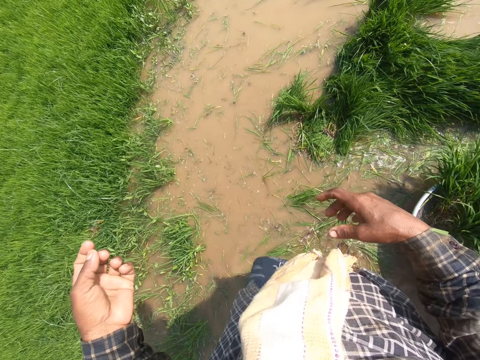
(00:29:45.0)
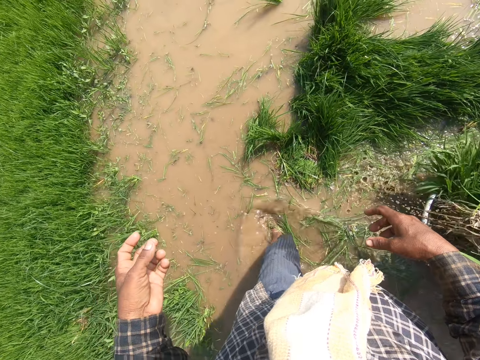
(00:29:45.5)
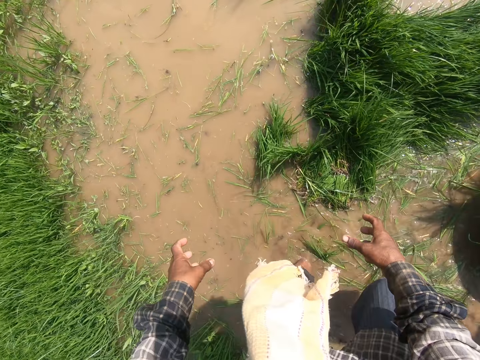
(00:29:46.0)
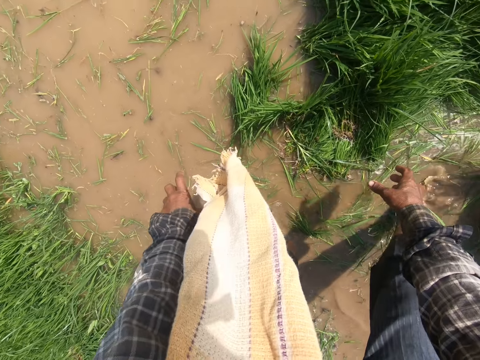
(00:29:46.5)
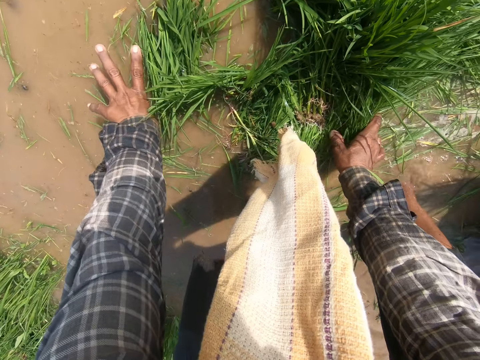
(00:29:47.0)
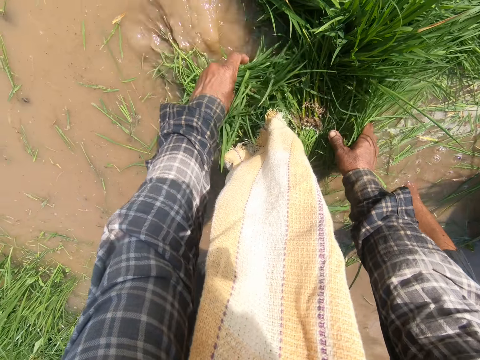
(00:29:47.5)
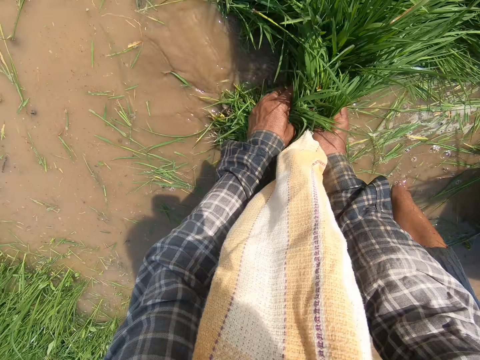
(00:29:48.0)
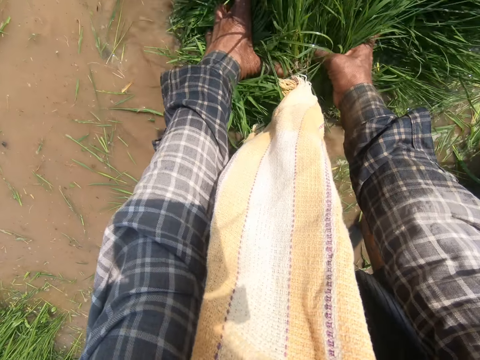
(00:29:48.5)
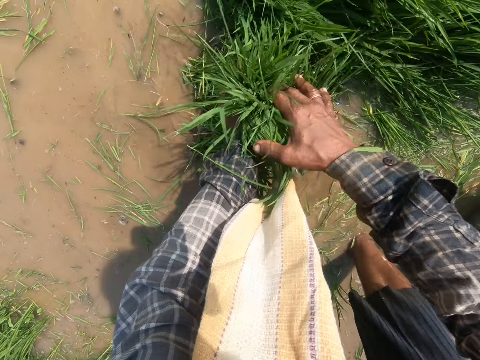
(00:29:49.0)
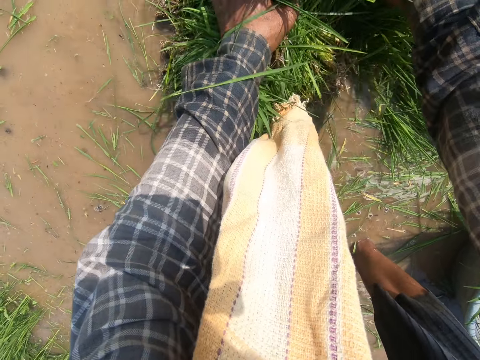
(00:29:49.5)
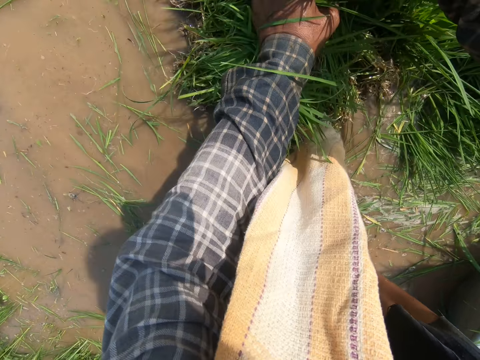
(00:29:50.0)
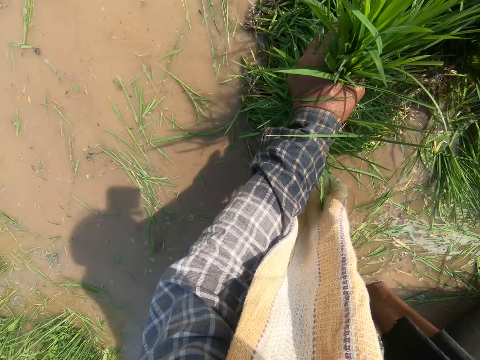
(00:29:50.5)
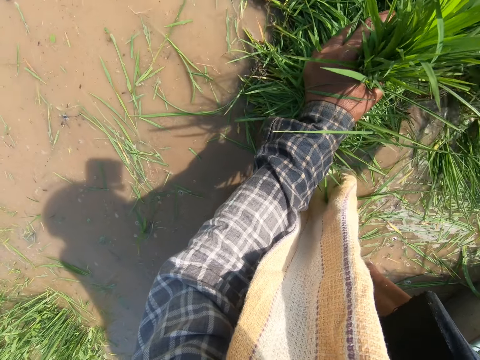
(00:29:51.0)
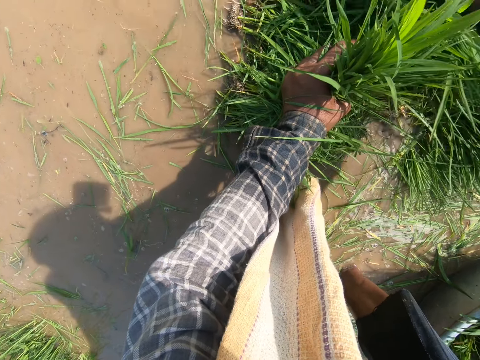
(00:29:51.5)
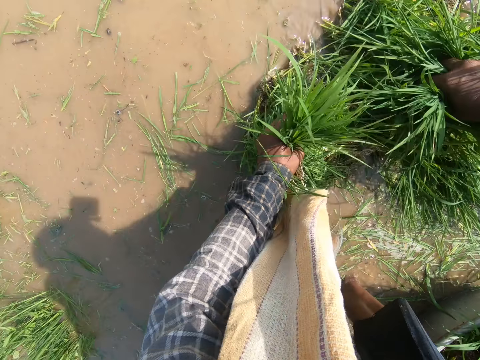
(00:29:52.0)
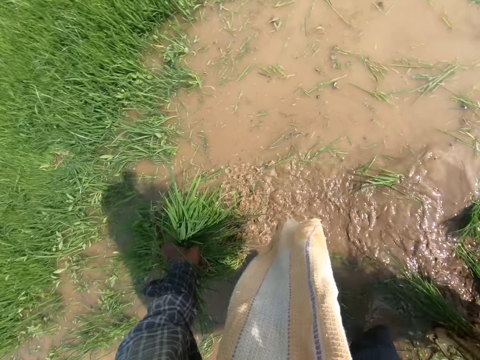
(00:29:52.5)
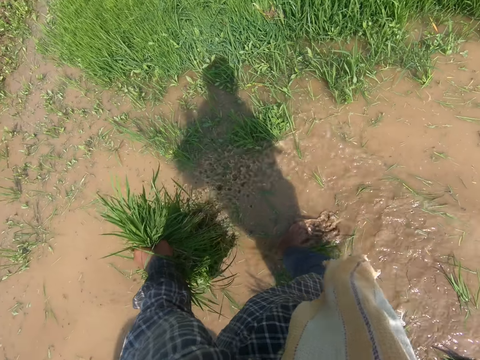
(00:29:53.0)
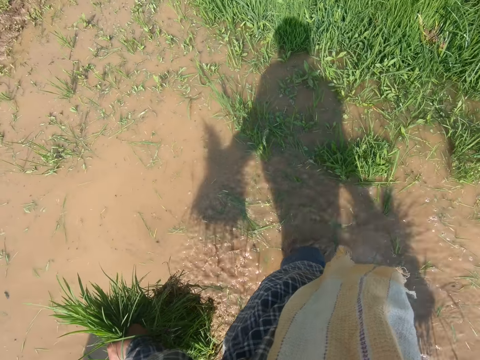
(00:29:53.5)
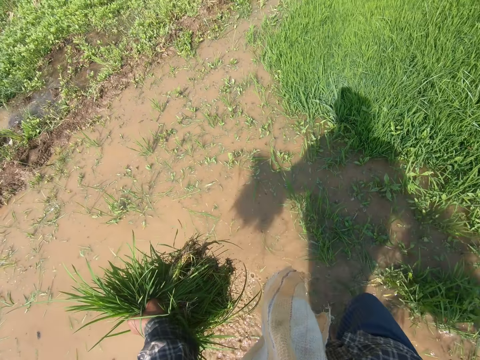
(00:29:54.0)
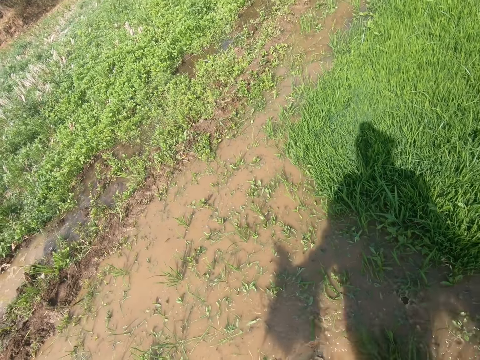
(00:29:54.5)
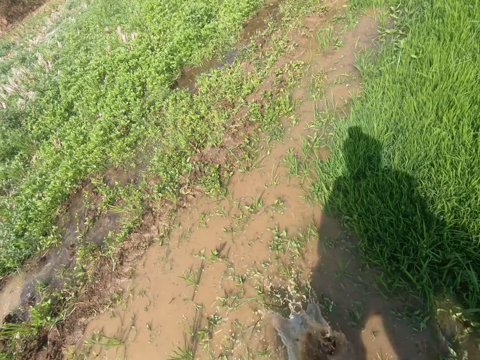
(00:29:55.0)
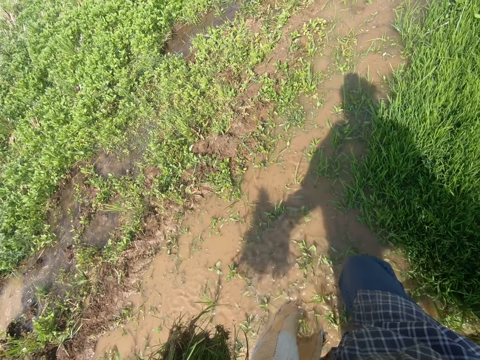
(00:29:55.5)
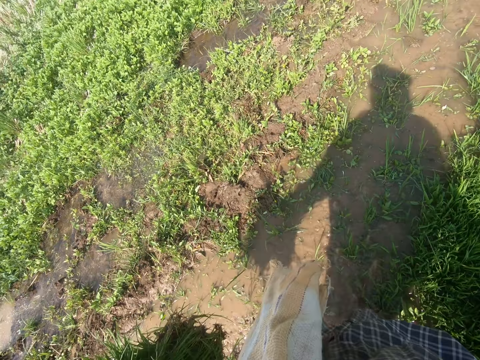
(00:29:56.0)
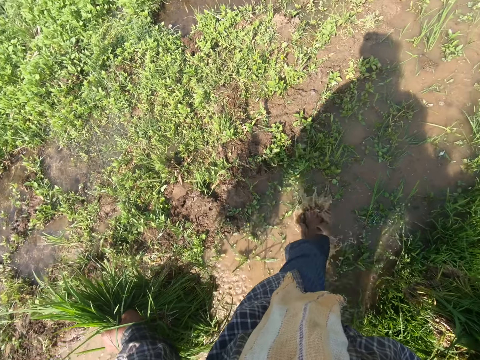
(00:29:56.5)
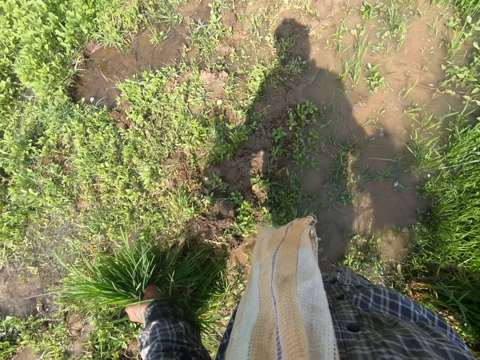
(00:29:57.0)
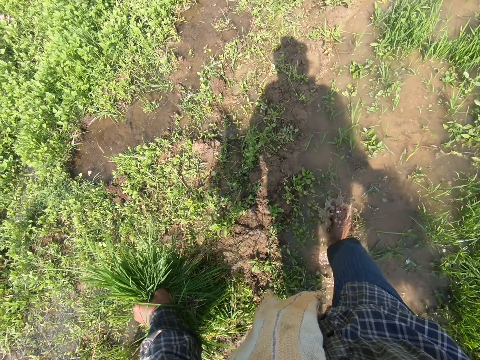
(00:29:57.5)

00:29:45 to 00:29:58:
The camera wearer picks the grass in the water. They carry the grass. They walk in water.

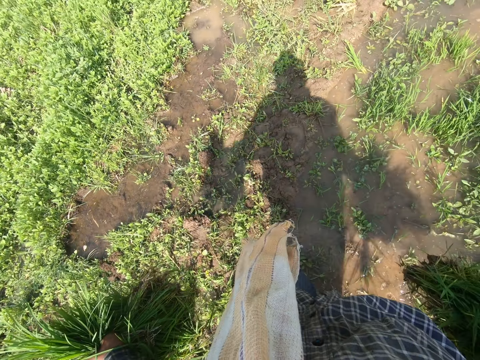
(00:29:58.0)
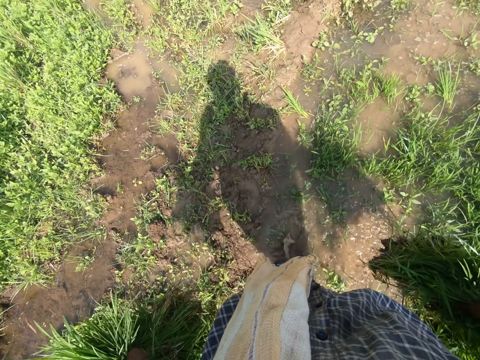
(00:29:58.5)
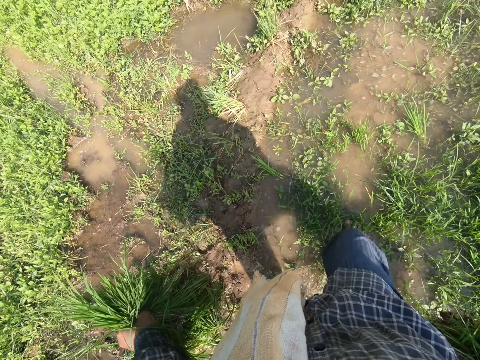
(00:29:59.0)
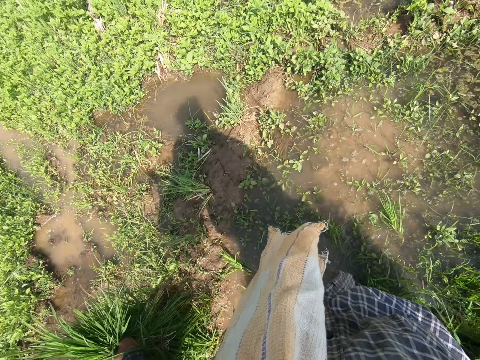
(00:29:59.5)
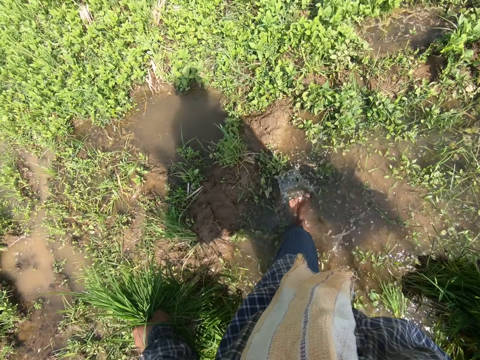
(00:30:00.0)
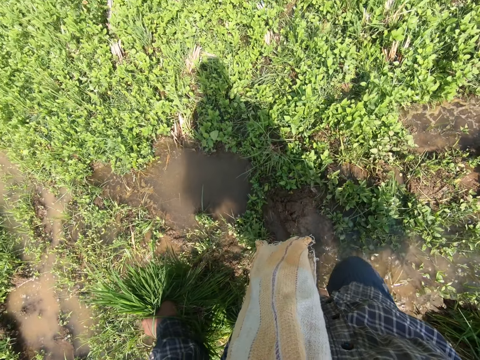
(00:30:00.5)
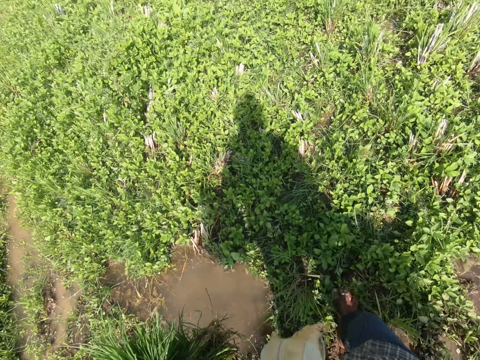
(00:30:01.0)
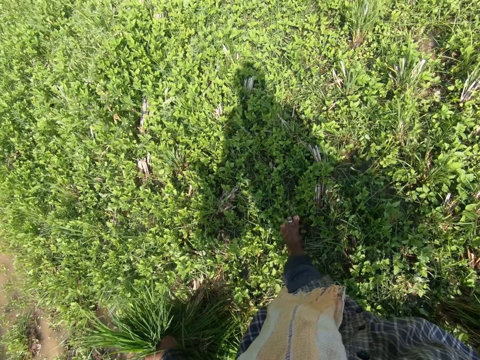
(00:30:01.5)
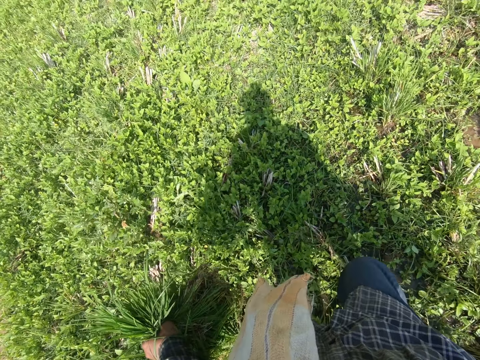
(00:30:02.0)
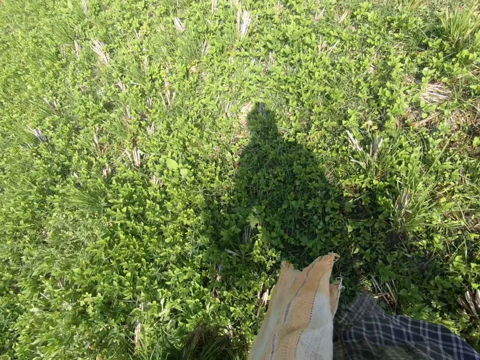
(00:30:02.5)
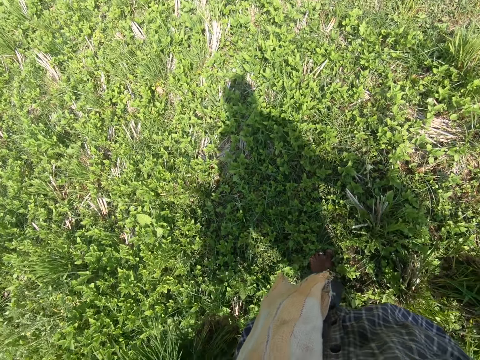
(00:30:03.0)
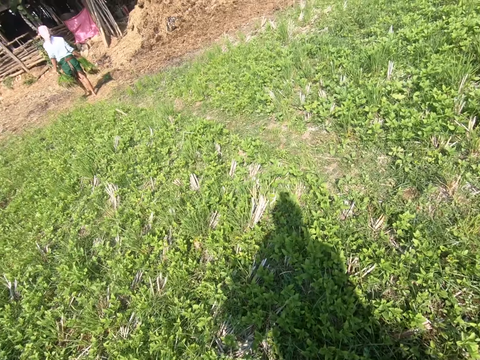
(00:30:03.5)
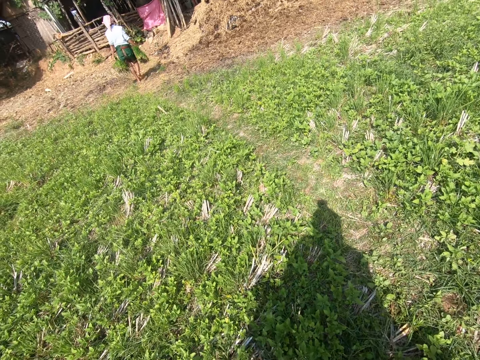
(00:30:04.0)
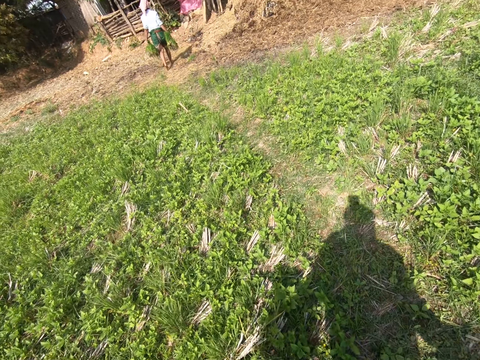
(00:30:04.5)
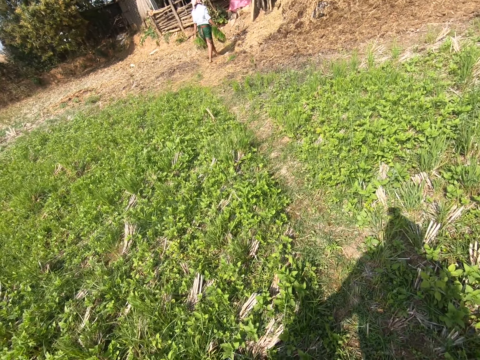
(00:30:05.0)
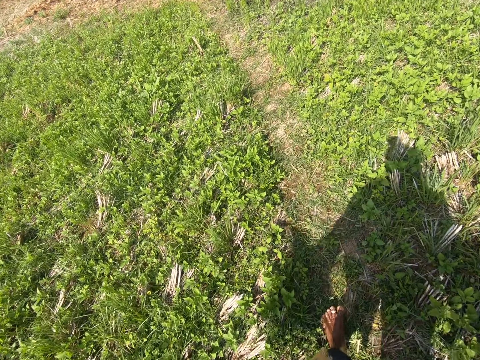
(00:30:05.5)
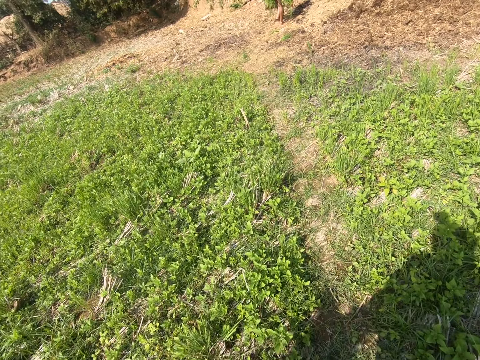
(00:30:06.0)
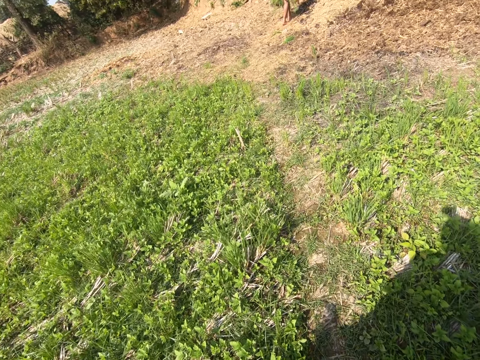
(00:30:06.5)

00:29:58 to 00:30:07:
The camera wearer walks on the field.

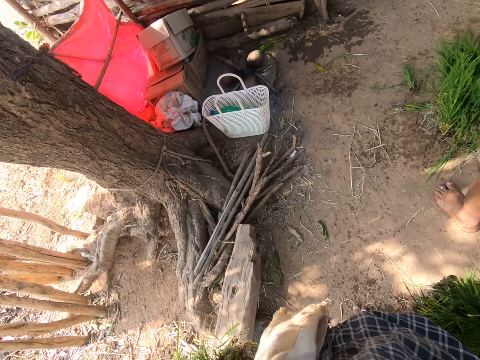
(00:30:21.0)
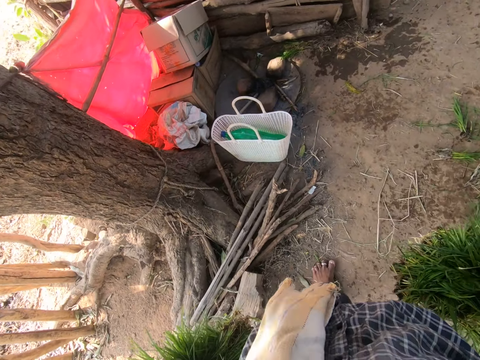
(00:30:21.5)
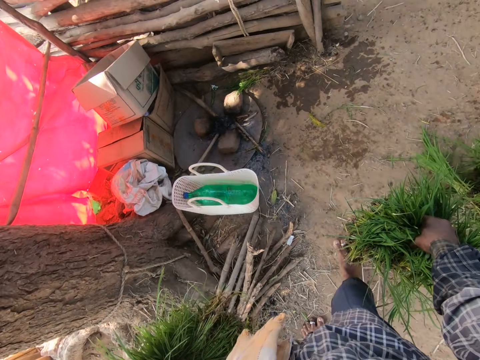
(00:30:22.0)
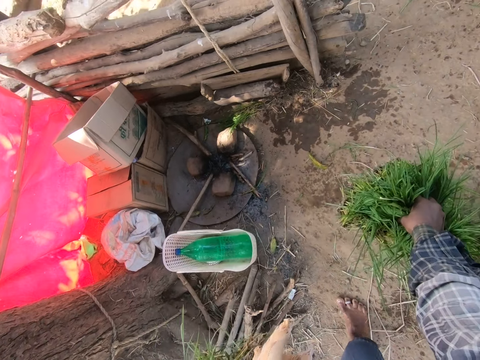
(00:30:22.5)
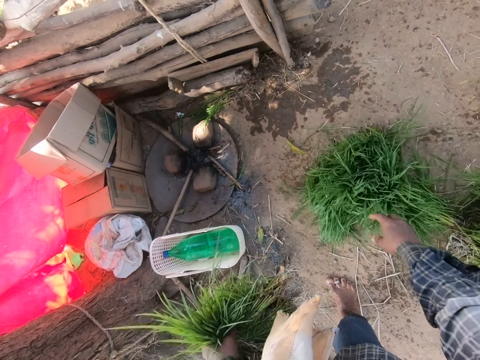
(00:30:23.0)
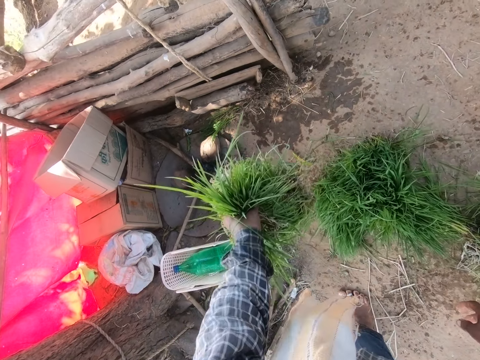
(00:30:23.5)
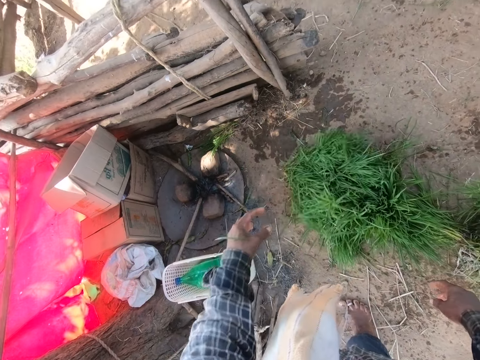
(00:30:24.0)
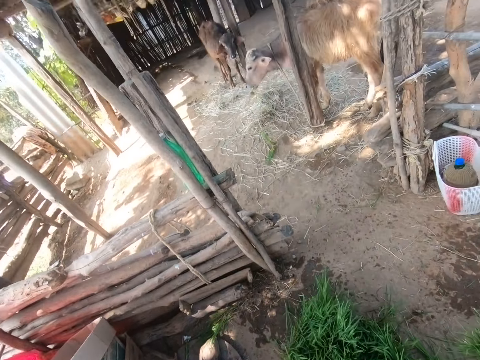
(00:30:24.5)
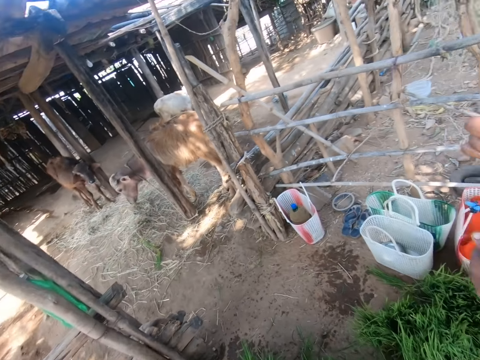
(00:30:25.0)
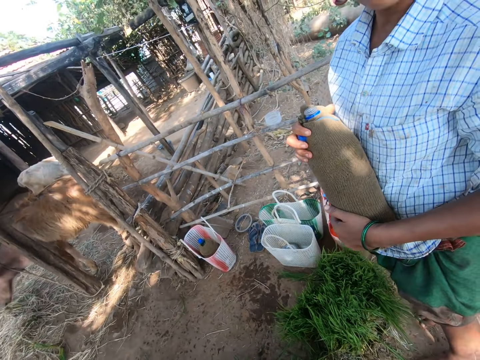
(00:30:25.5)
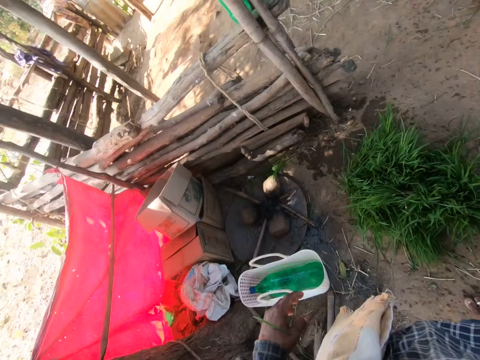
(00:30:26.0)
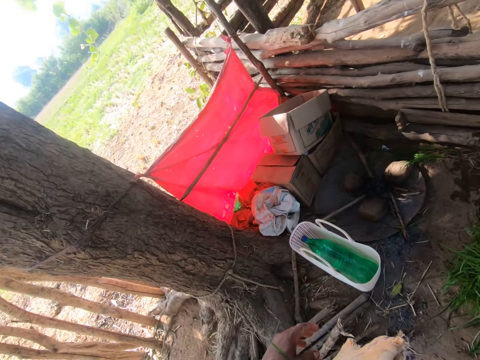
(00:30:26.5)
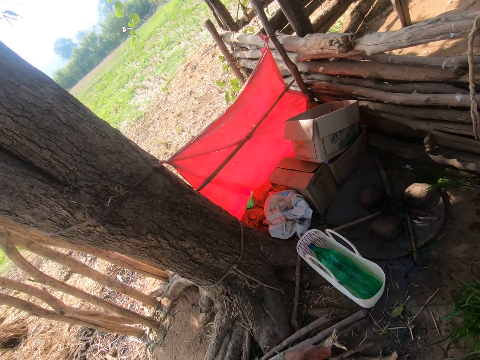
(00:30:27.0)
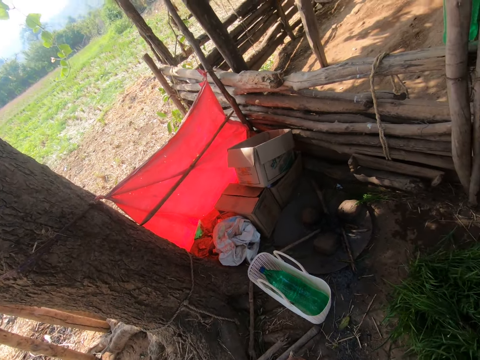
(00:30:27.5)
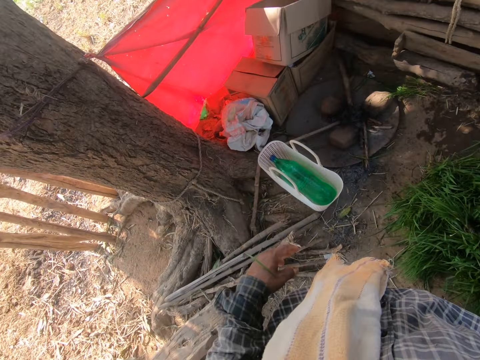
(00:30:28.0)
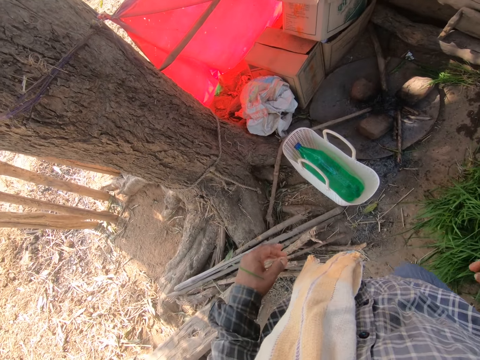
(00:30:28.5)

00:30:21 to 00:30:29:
The camera wearer throws the grass on the ground. They put the grass down. They look around. They talk to a person.
